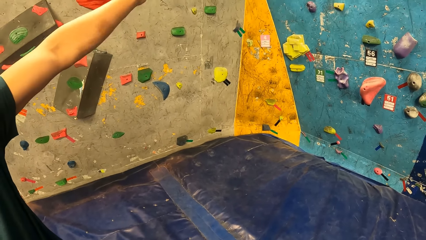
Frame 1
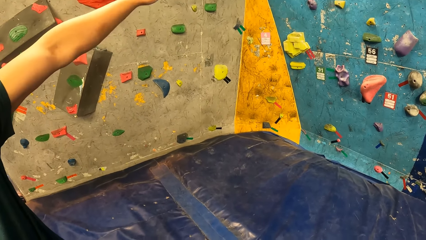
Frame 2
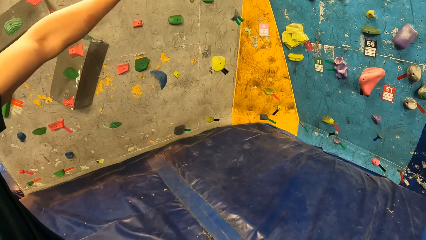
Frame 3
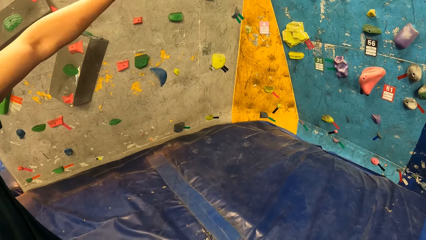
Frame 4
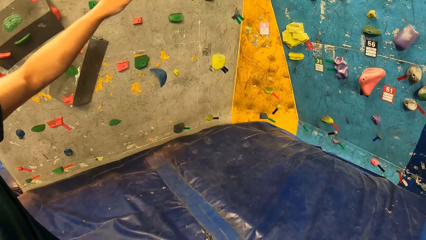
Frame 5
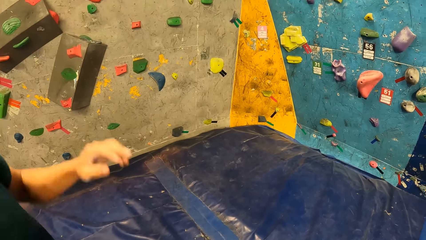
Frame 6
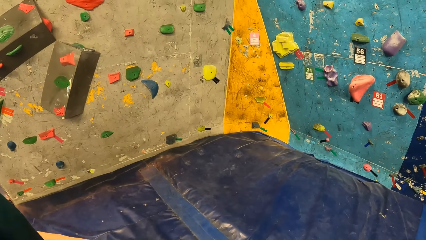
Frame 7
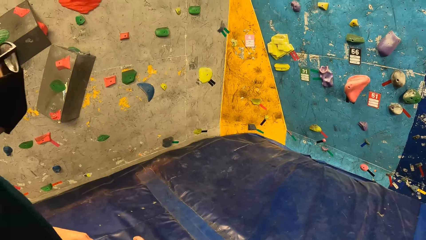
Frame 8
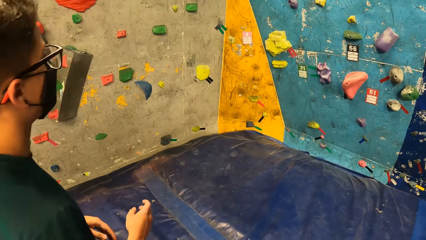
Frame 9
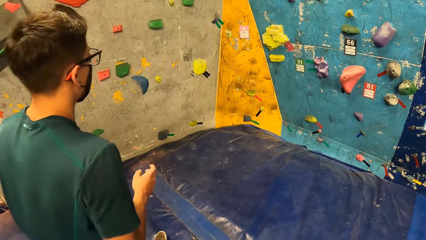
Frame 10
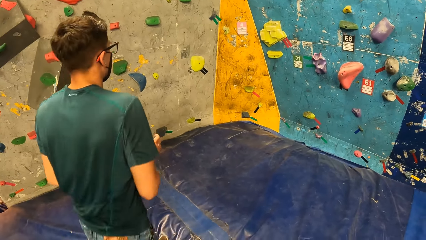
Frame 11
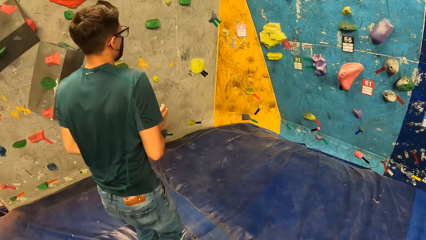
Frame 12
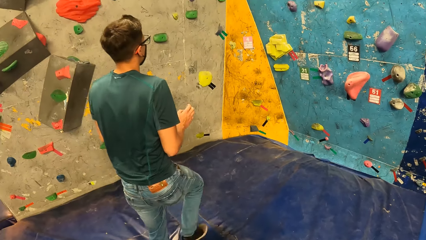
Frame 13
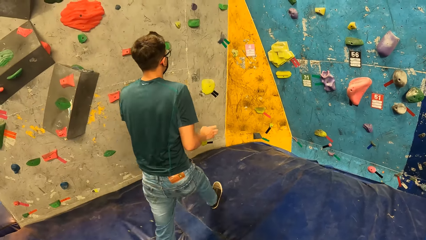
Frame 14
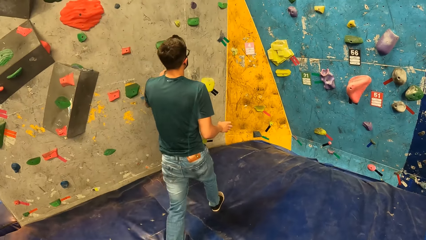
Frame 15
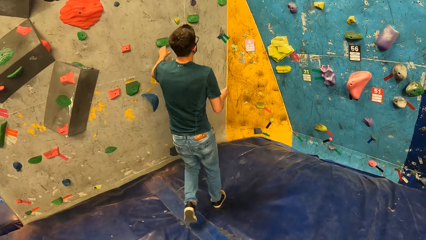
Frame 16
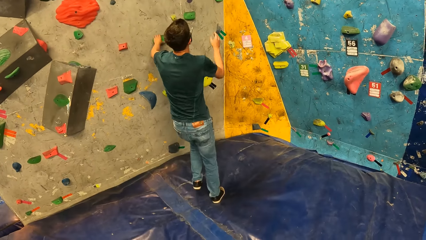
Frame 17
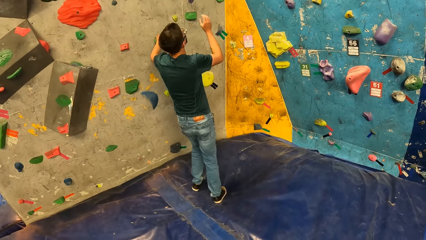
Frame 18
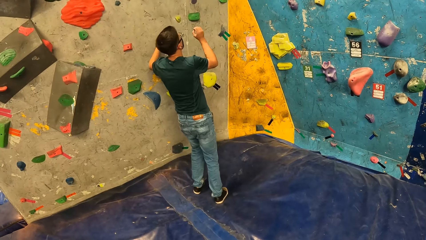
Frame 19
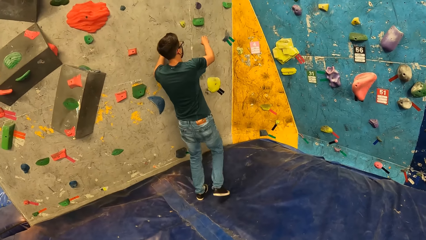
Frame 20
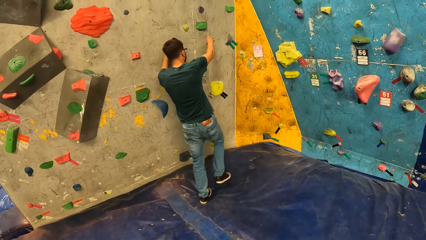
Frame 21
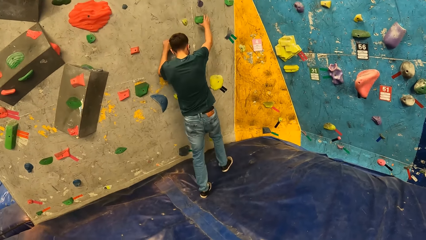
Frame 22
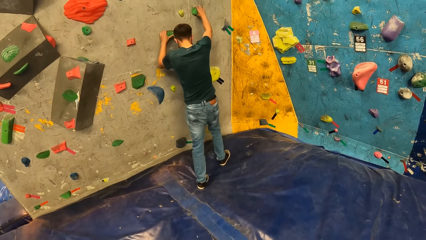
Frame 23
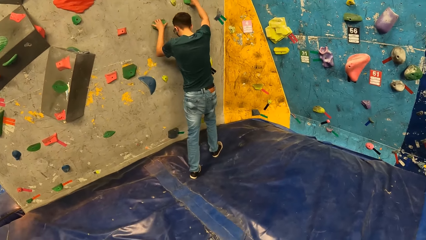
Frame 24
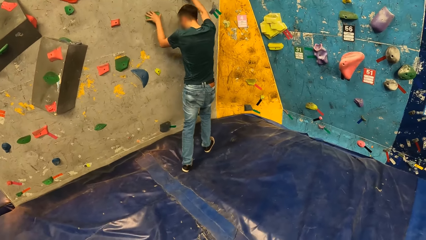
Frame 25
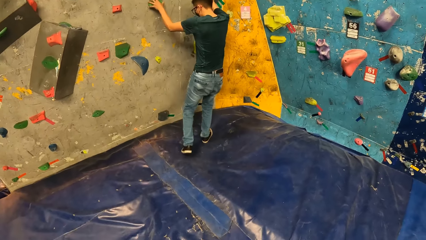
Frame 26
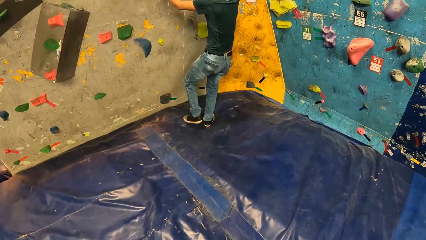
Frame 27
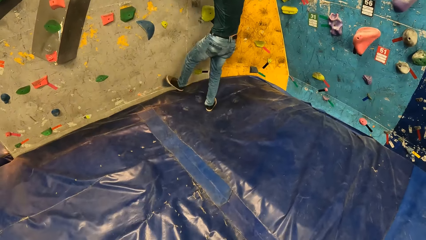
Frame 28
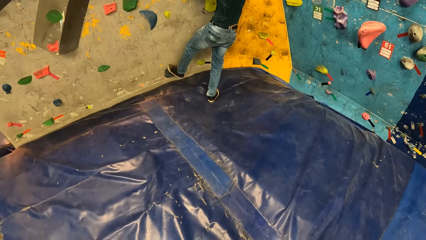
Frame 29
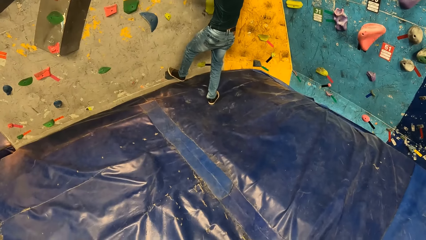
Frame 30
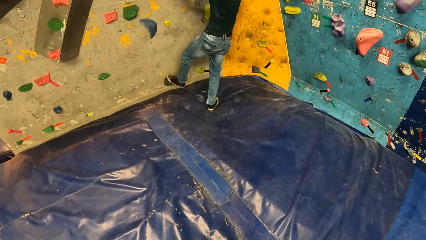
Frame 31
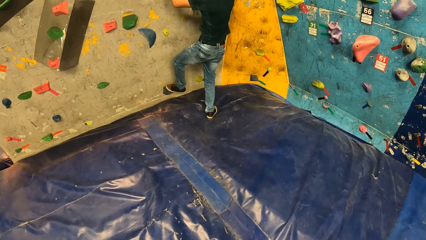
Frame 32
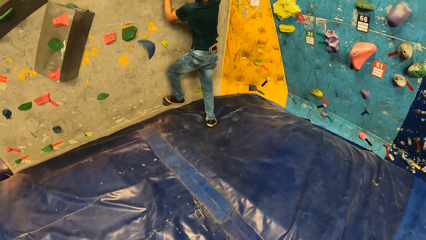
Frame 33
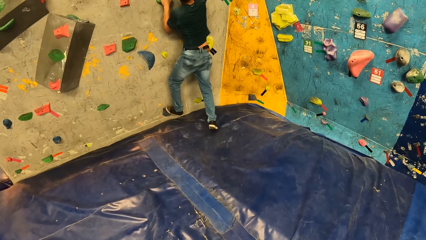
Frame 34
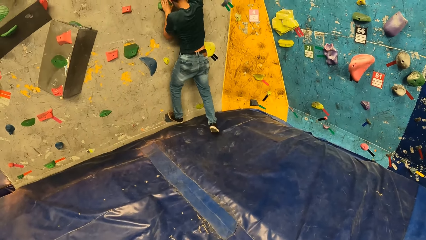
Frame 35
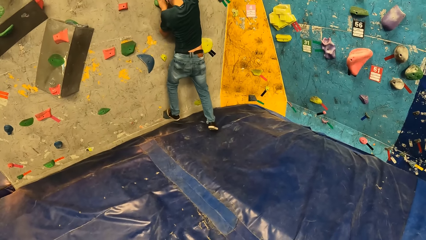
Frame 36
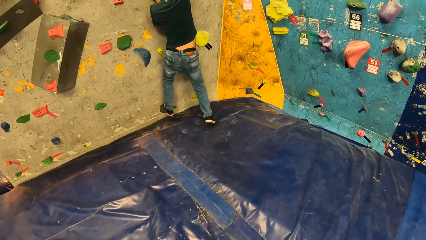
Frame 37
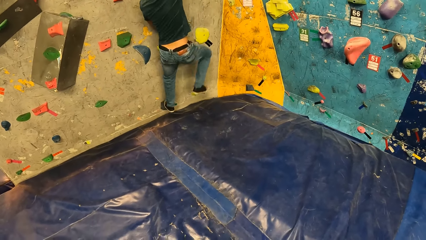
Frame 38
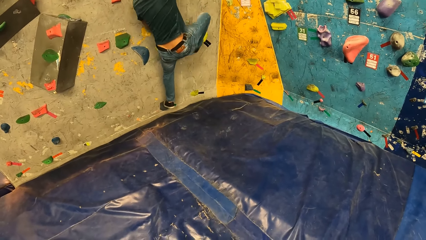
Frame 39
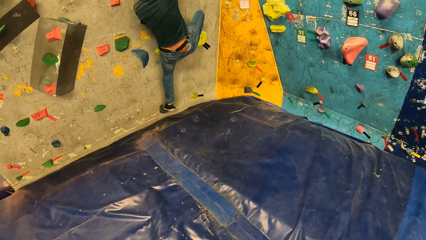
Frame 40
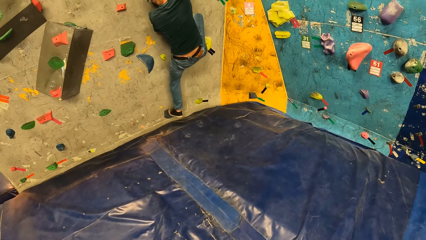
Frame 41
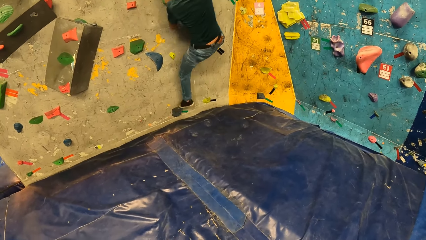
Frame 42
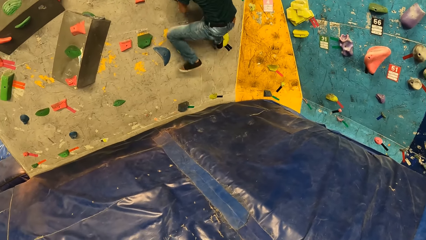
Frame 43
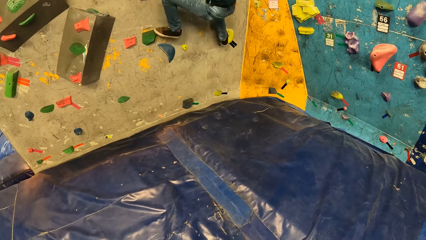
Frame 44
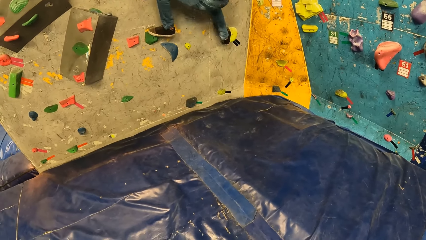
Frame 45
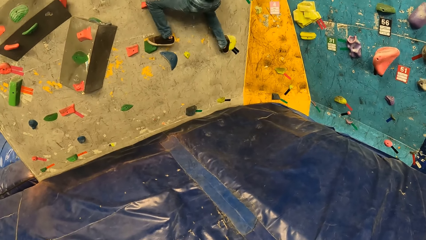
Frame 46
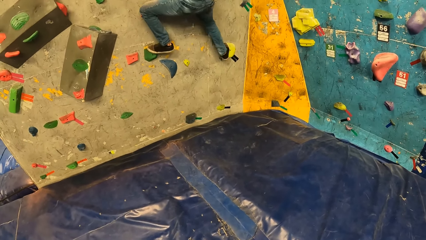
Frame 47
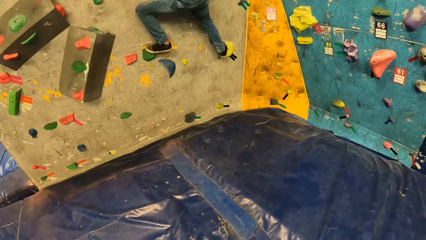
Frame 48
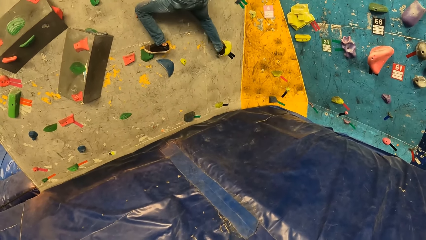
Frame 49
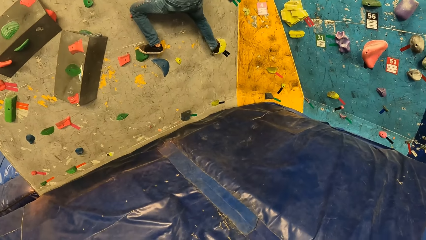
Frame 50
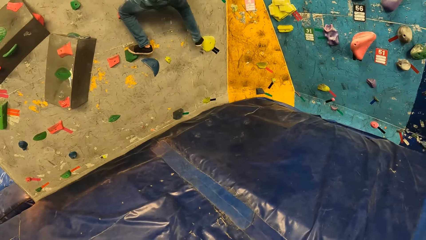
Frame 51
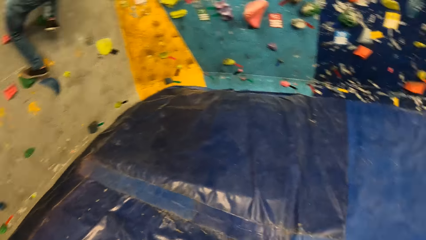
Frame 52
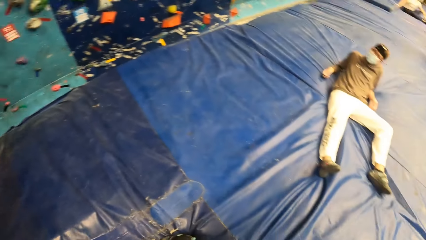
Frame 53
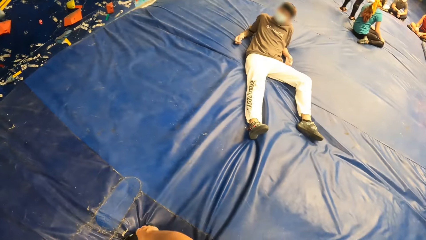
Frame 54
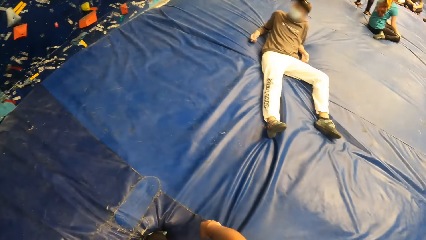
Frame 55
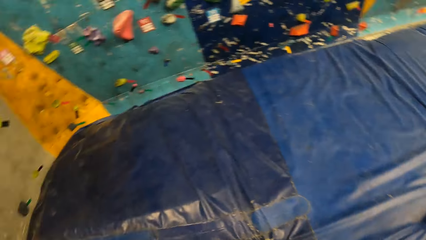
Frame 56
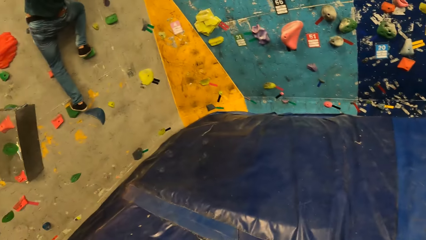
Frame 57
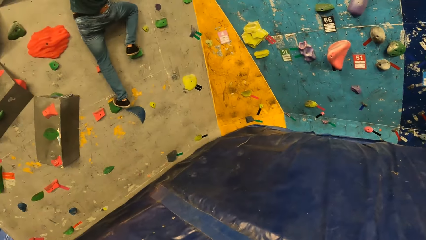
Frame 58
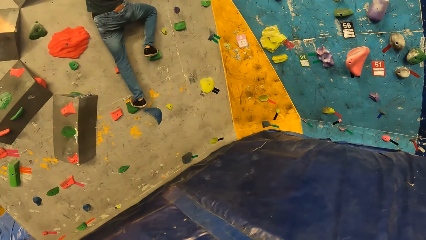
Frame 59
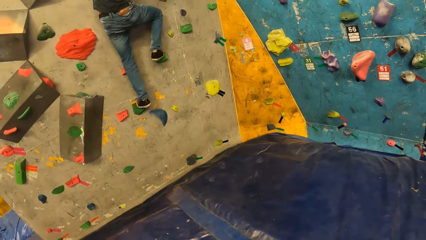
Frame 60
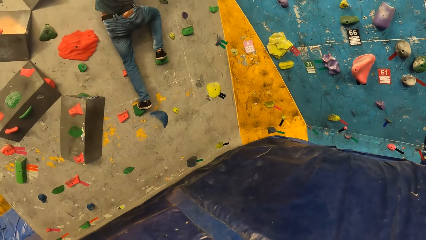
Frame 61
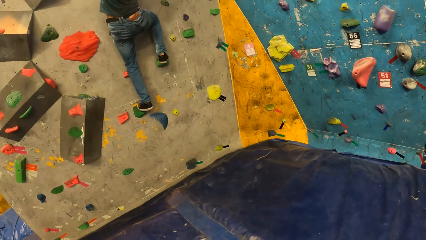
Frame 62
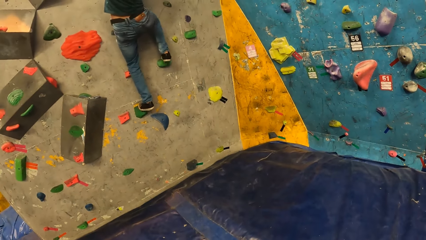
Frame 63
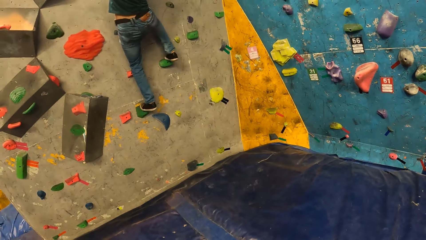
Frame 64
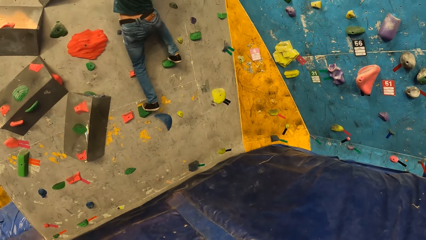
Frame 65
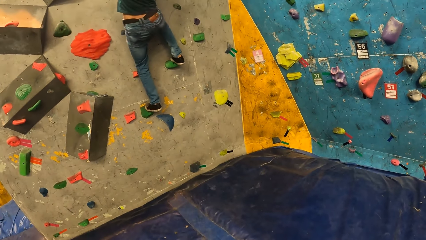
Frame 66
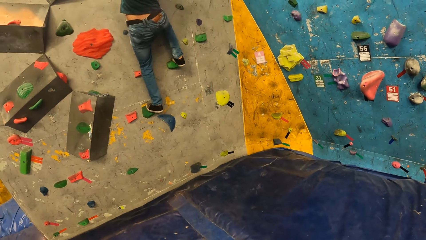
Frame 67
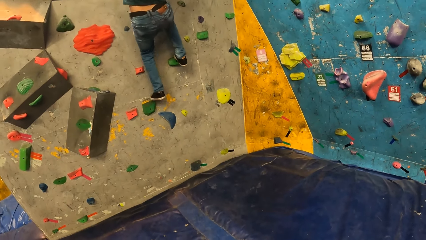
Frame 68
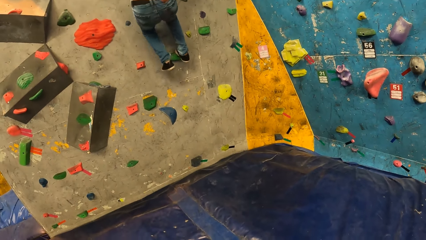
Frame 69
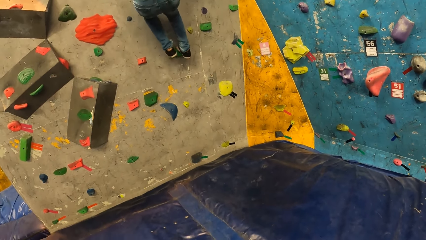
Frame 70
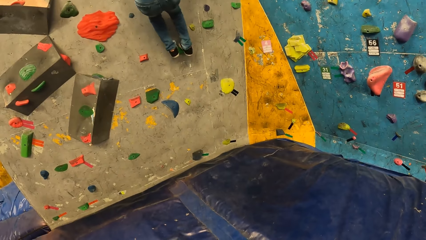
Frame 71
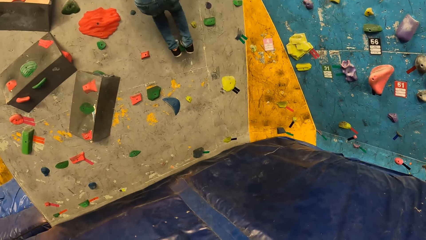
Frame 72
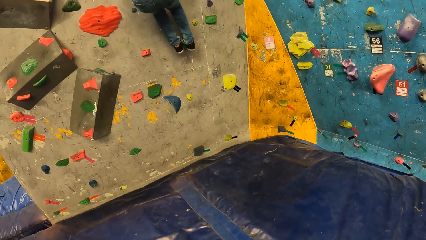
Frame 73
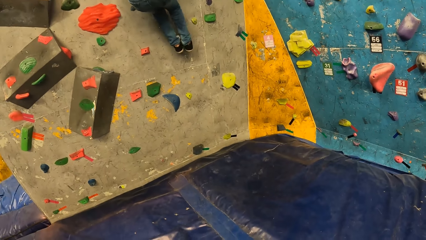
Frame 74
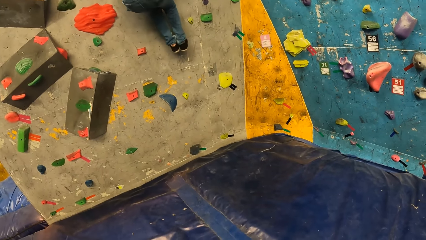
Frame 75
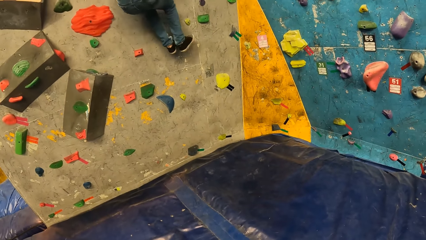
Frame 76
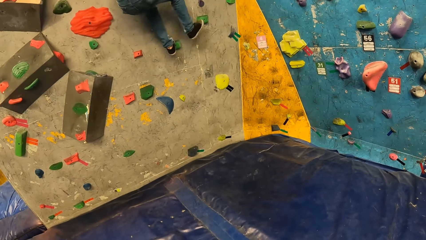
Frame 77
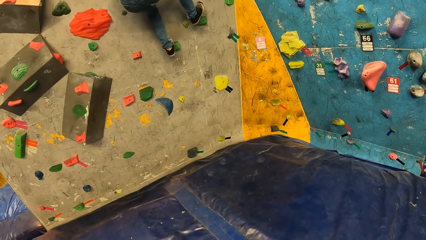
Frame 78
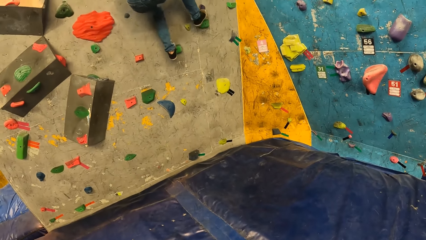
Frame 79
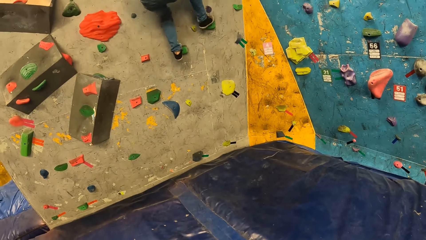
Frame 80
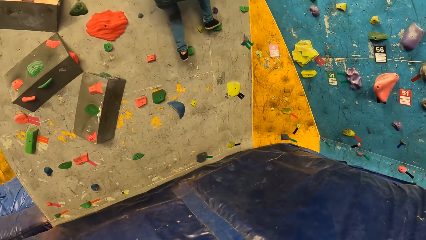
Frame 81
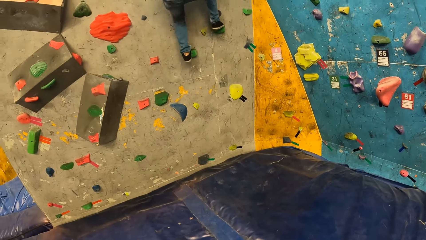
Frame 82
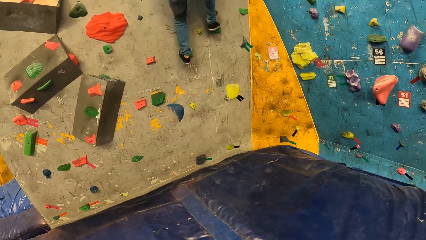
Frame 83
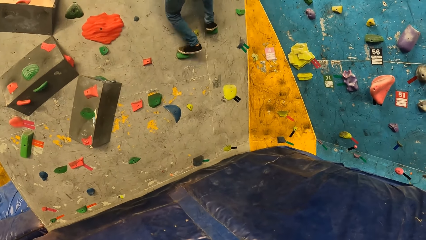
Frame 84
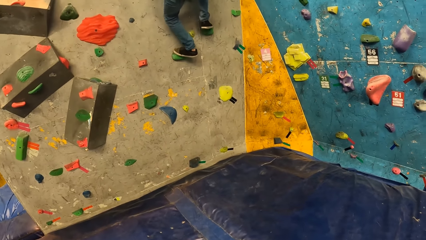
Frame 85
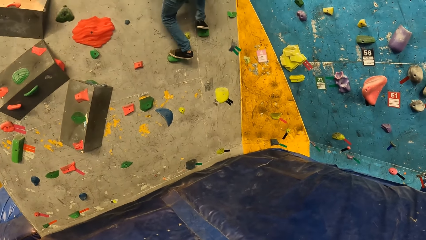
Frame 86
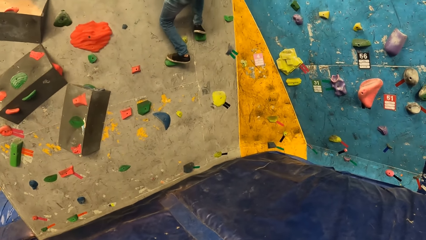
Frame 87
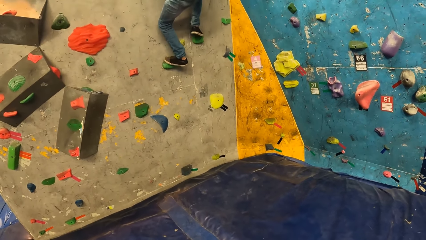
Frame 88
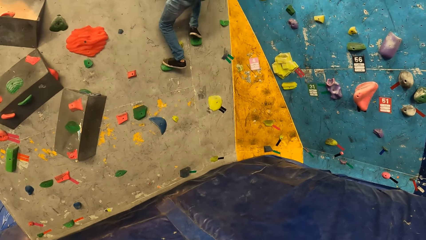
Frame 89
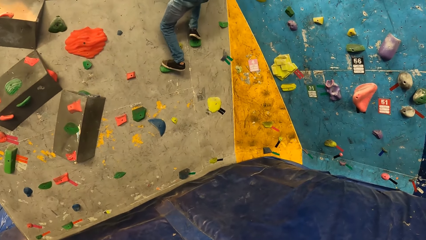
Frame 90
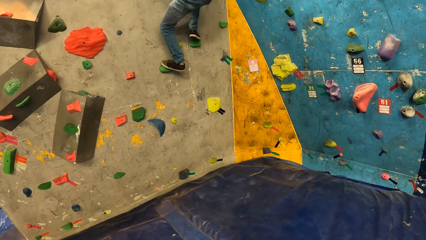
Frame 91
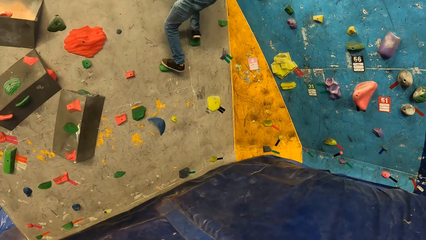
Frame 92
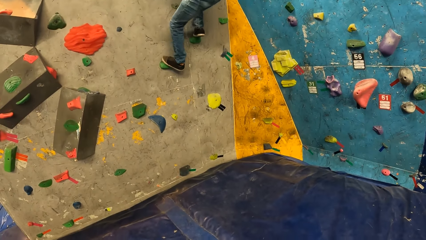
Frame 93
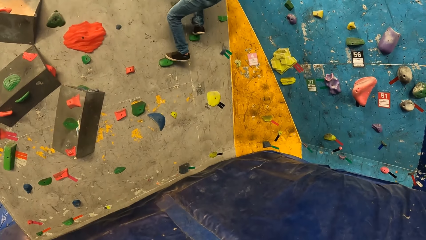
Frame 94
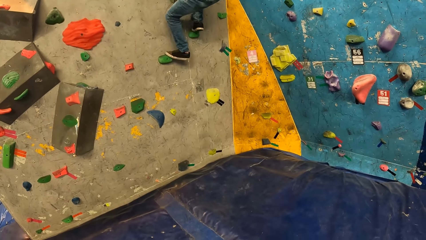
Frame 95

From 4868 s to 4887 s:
The man walks towards the bouldering wall. The man touches a climb hold with his left hand and holds a wall hold. The man touches a climb hold with his right hand and holds a wall hold with the other hand. The man climbs the bouldering wall with both hands and feet. Another man lies on a landing mat in the wall climbing gym.
